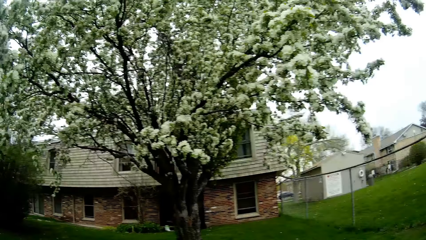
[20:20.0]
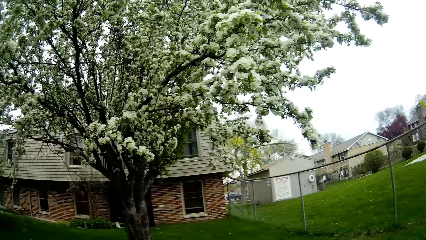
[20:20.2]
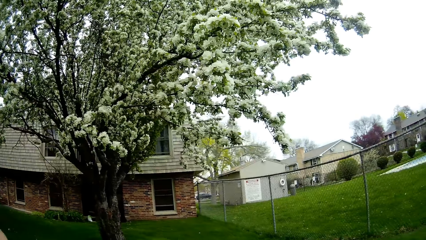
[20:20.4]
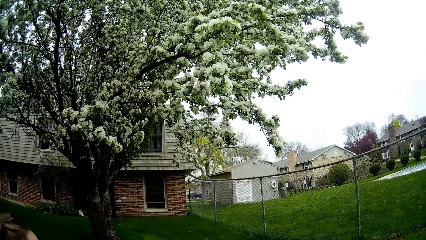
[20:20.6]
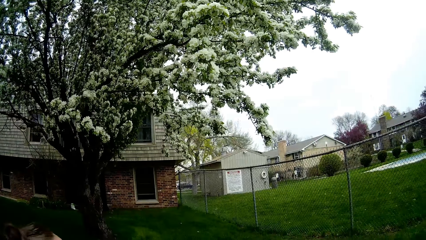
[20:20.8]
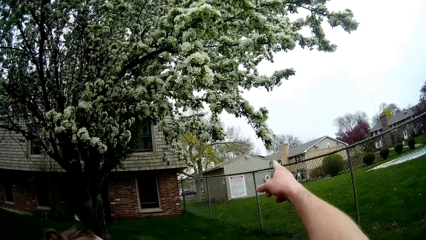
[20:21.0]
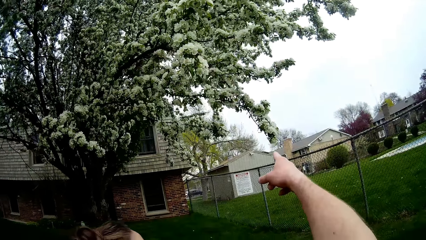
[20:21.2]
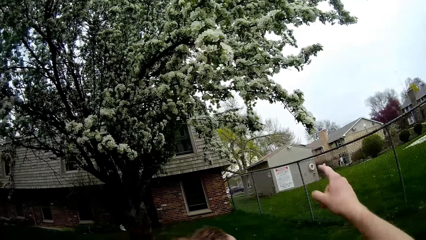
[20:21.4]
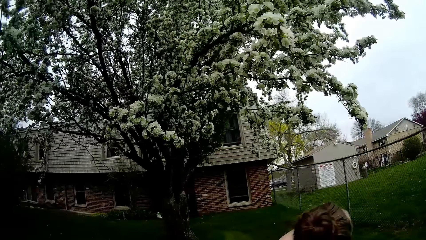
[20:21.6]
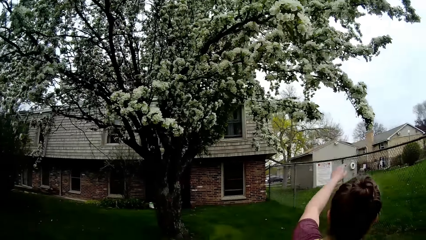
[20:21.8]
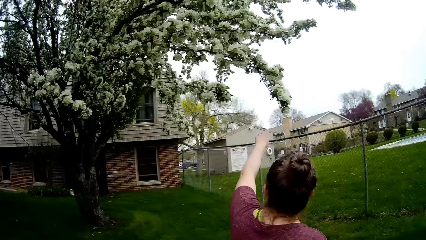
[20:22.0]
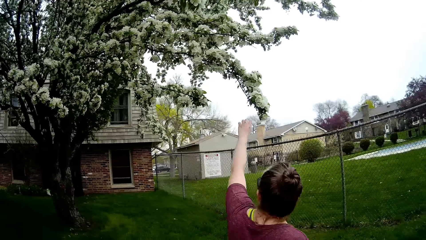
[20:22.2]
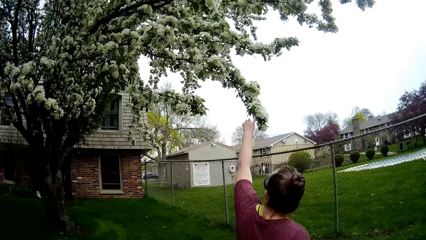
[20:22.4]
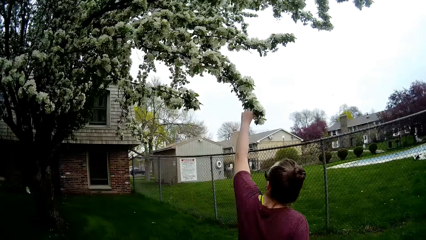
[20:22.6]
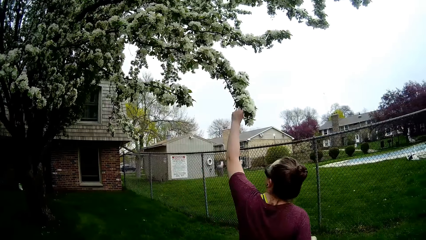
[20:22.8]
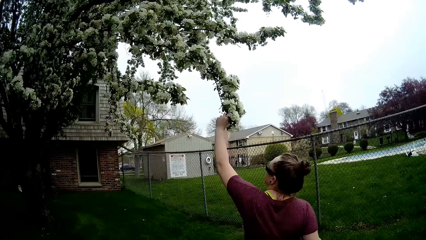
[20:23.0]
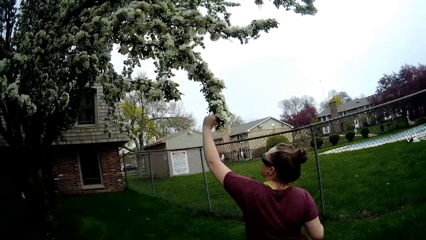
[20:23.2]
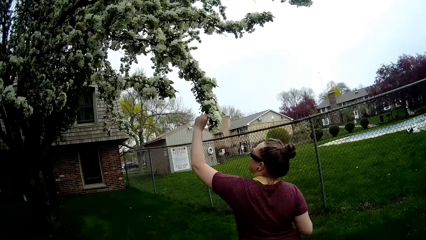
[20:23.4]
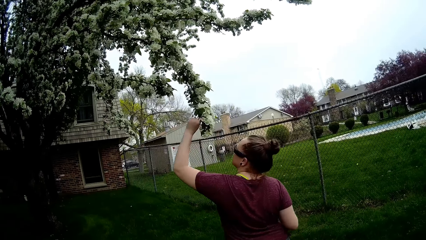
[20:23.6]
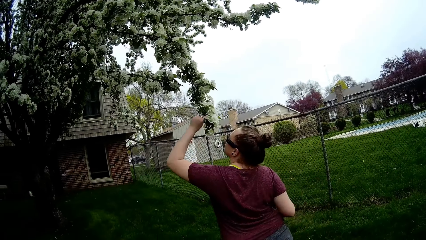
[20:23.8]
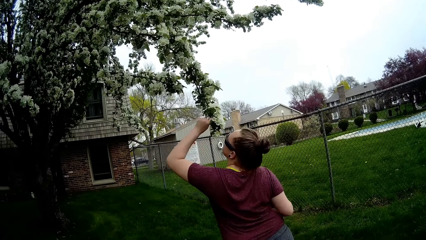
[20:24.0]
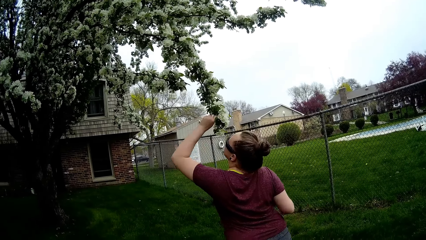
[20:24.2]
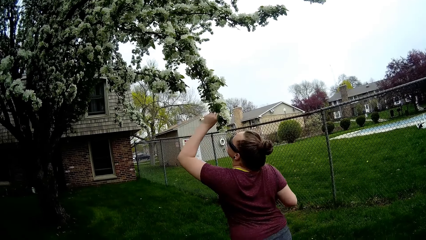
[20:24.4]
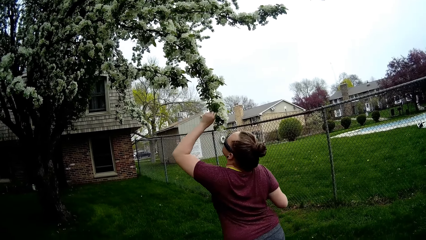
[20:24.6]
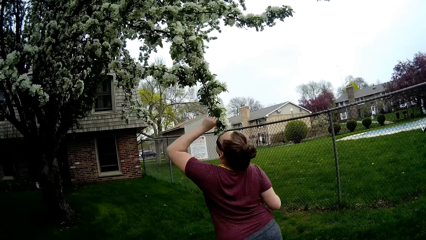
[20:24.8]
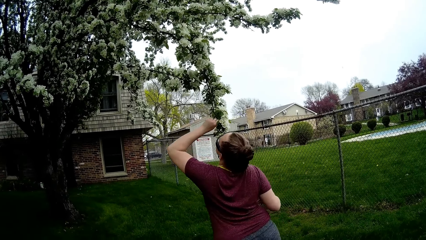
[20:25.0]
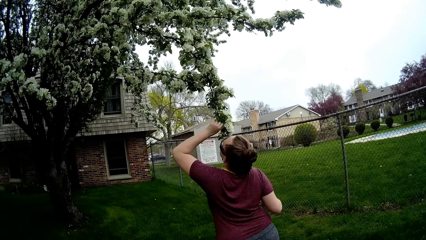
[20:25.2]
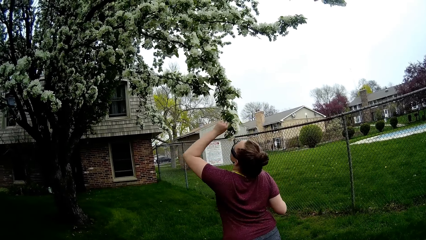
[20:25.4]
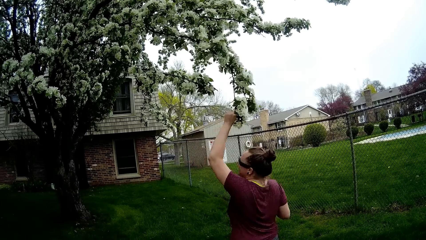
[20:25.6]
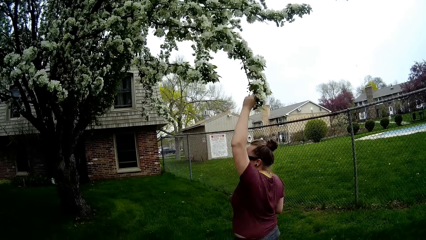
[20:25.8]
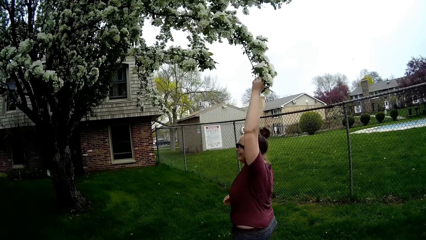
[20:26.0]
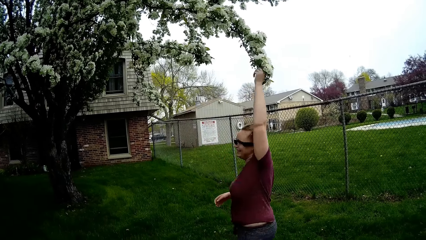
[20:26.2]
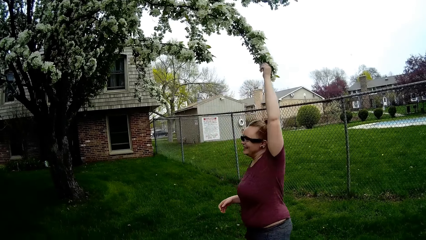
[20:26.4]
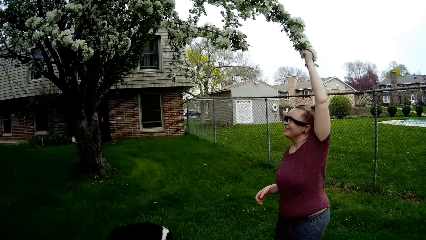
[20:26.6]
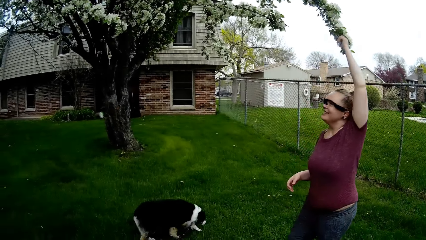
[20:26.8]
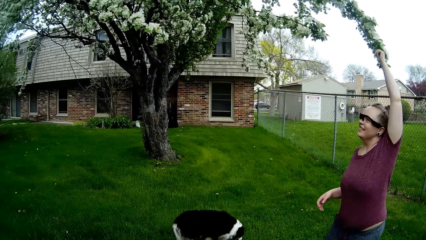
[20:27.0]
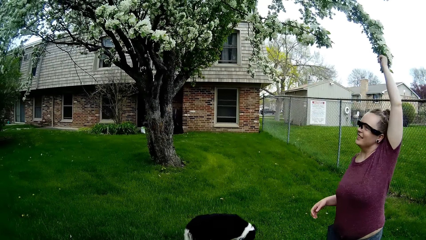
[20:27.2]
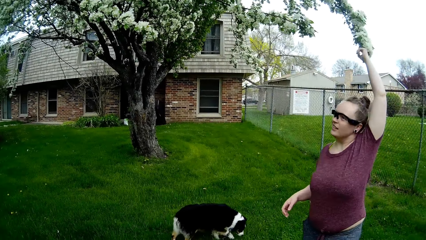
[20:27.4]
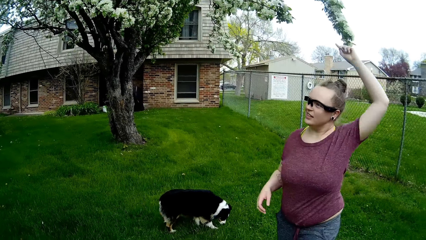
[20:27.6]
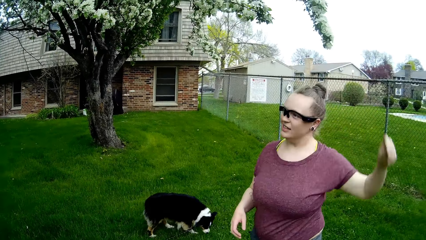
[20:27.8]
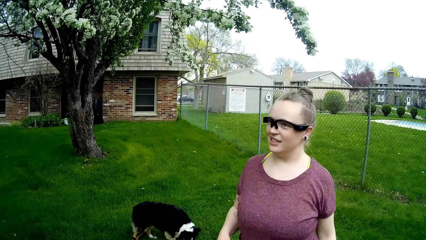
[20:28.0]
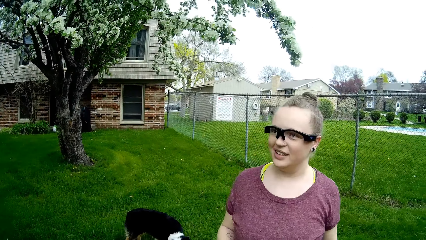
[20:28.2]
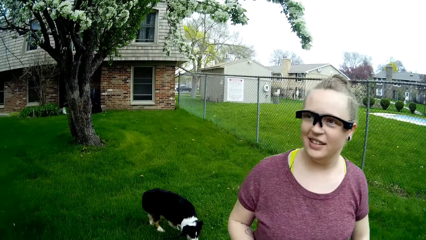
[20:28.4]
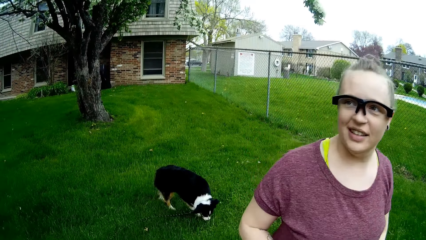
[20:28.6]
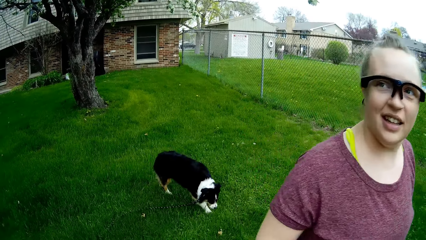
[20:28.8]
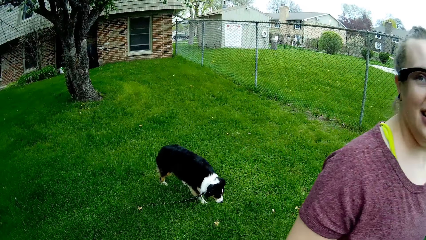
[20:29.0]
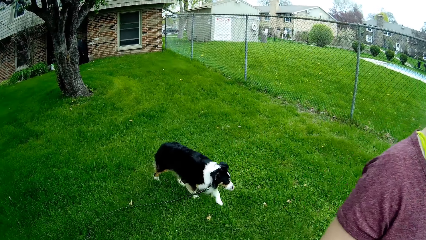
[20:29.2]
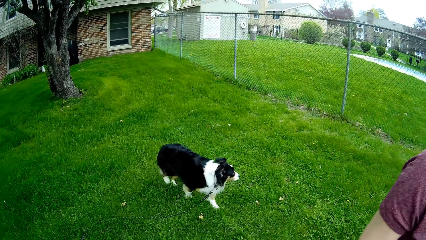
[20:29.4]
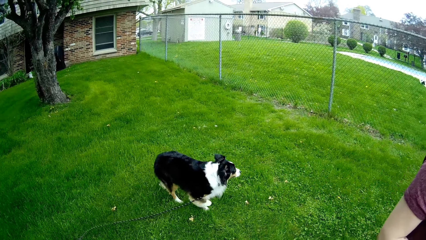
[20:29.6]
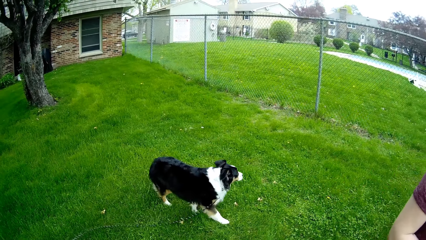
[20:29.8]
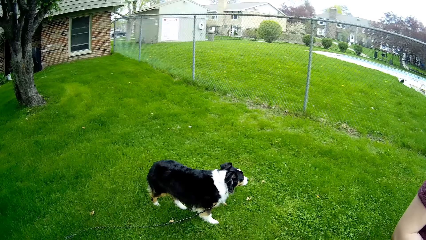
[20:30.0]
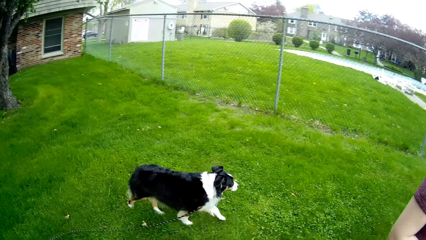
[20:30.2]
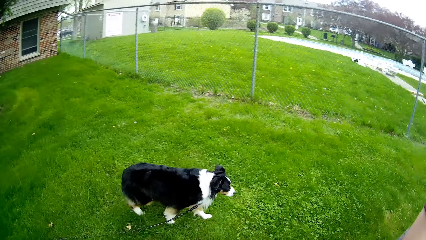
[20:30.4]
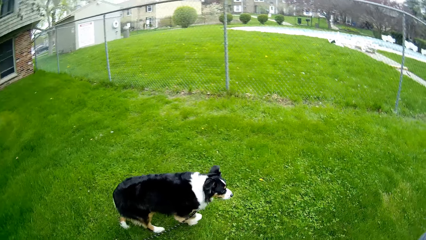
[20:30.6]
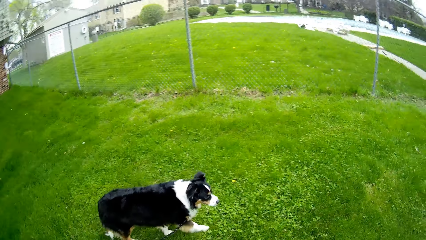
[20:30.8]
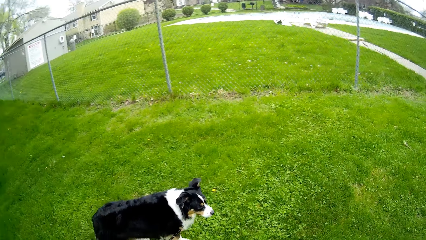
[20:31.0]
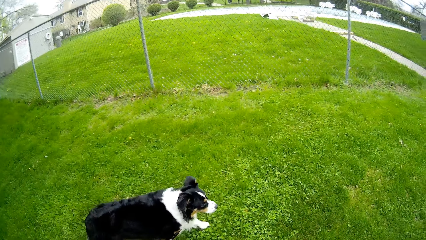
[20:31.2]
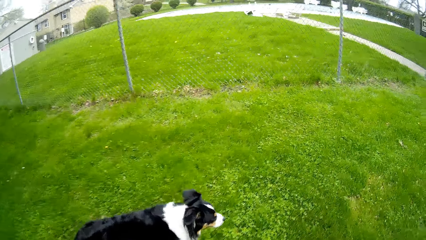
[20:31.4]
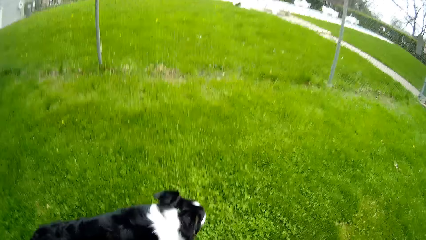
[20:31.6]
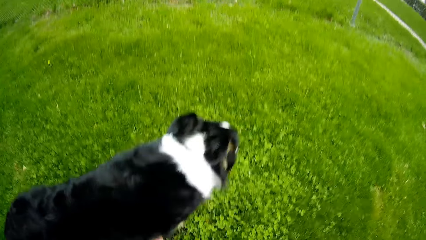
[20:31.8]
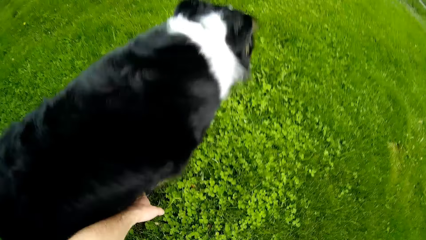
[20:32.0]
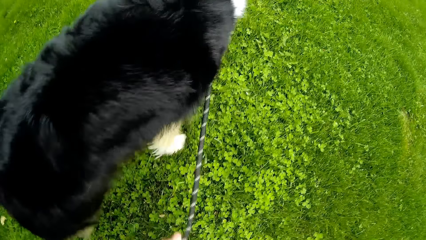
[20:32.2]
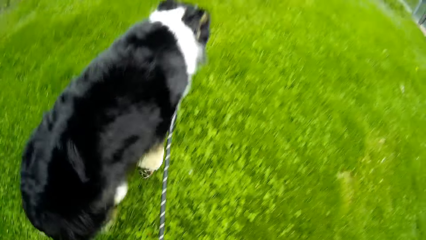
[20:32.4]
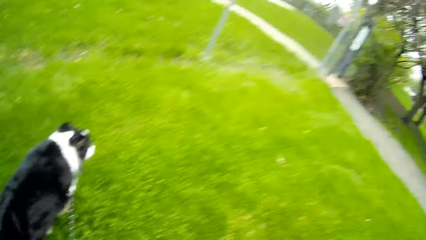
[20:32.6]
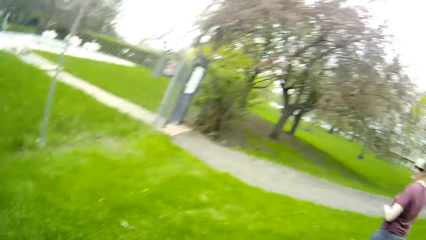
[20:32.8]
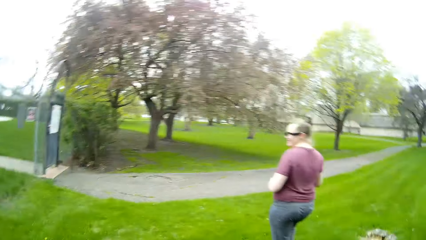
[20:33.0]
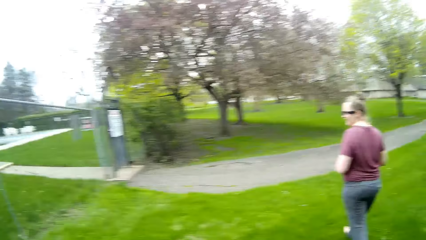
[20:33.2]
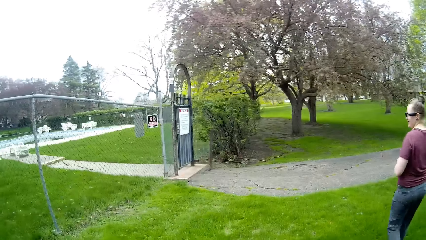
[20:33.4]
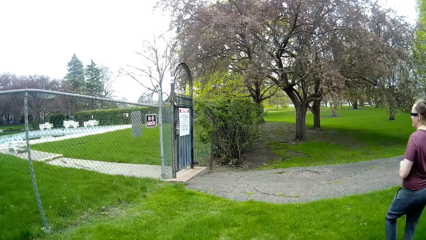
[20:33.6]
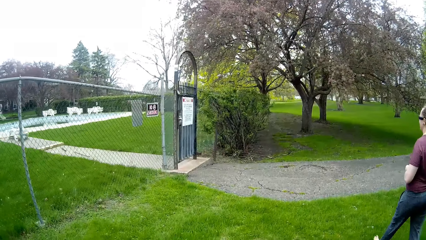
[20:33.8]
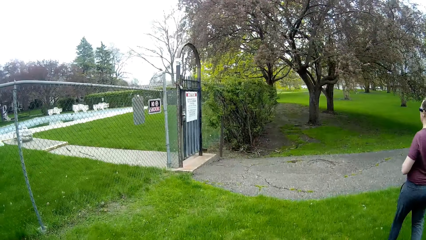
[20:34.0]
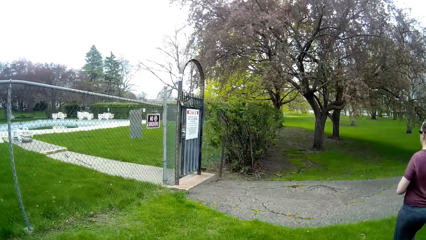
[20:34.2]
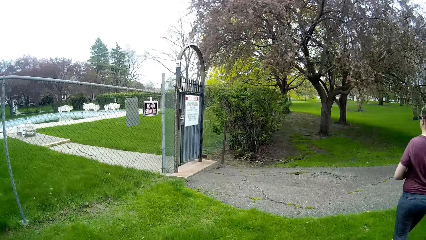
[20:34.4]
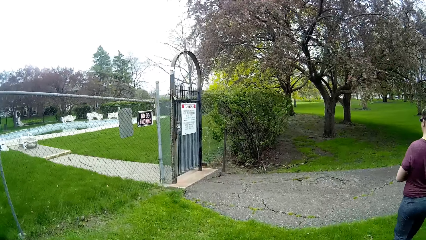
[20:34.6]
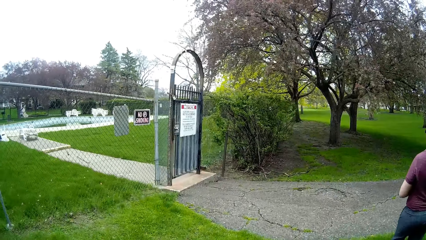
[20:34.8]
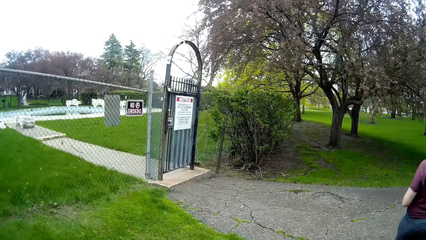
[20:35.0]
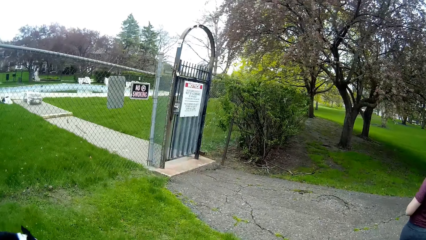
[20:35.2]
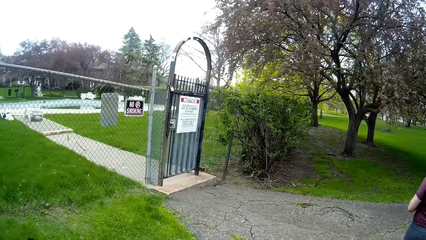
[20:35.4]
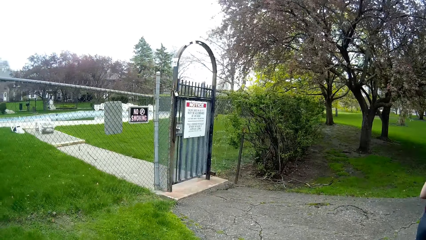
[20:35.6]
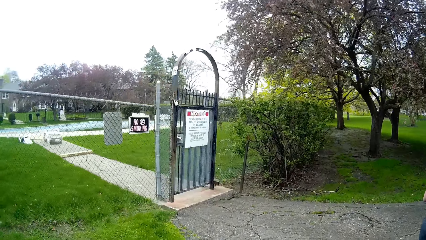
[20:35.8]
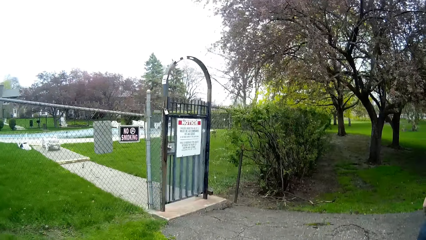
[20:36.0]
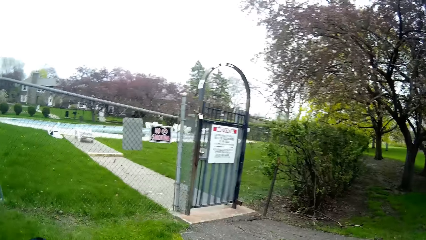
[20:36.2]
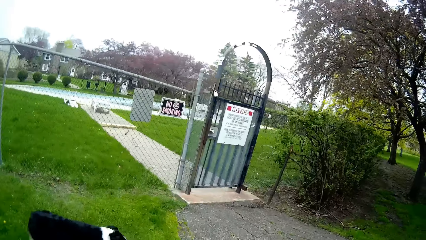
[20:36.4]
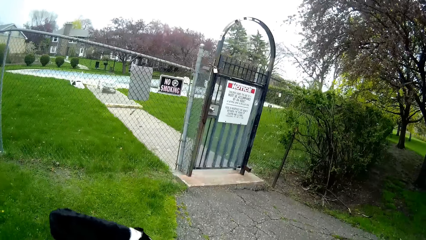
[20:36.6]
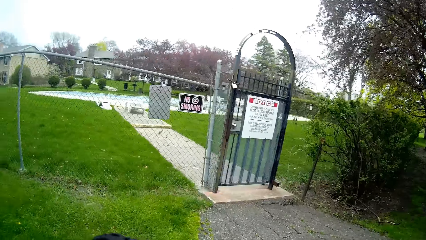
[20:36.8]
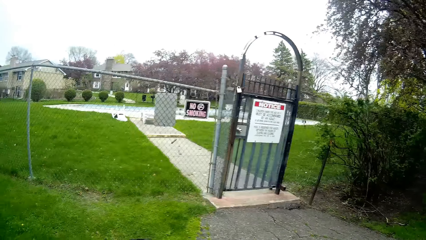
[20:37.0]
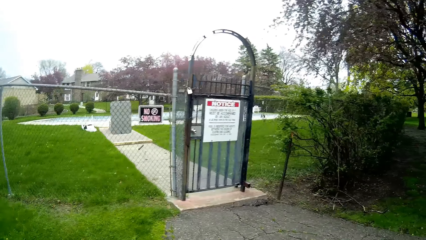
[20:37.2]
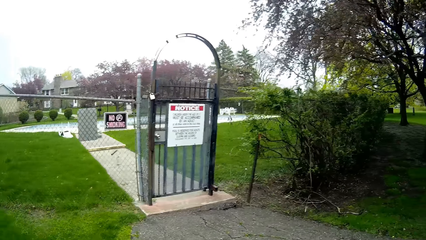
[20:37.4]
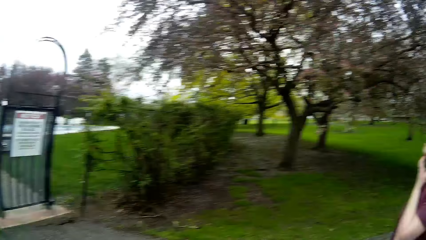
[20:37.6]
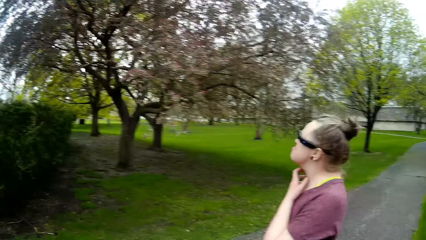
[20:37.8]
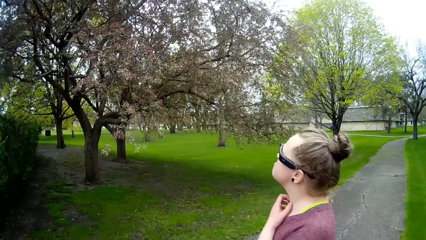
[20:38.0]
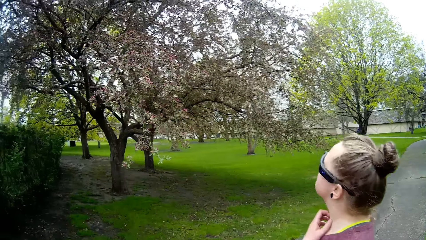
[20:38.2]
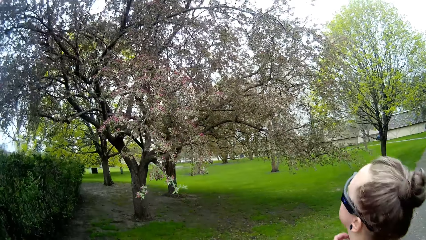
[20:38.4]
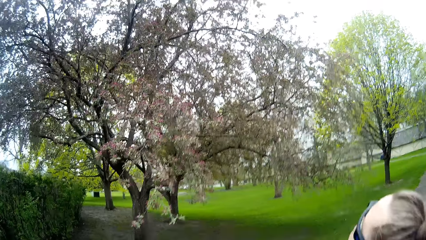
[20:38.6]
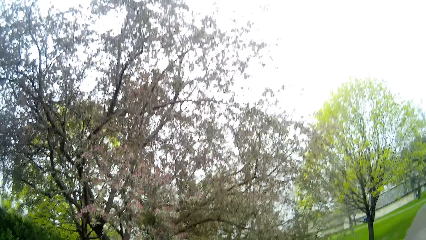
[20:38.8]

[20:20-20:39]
The woman holds a flower with her right hand. The woman grabs some flowers on a tree. The camera wearer picks up the rope on the dog from the ground. The woman walks forward. The camera wearer walks forward.
